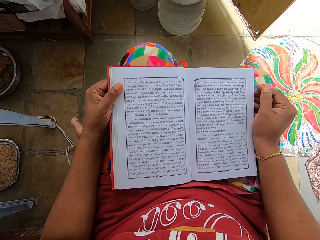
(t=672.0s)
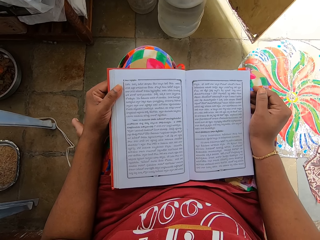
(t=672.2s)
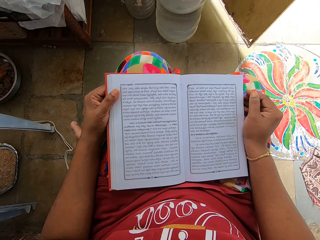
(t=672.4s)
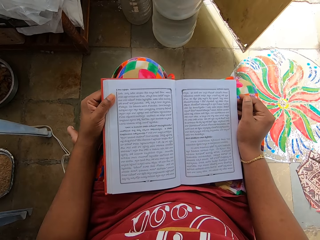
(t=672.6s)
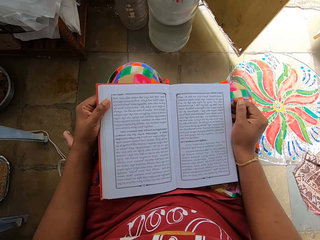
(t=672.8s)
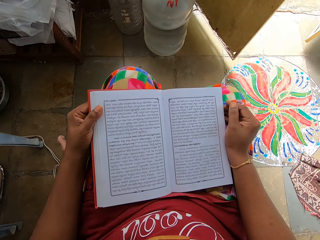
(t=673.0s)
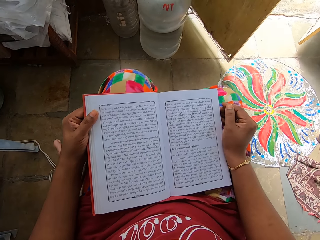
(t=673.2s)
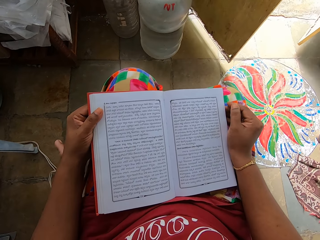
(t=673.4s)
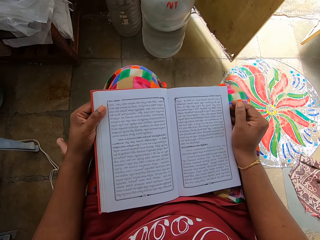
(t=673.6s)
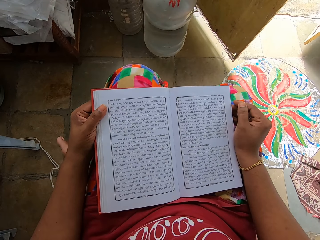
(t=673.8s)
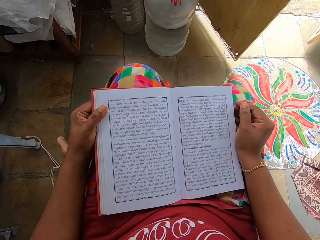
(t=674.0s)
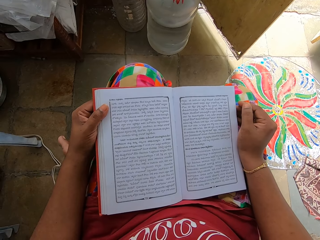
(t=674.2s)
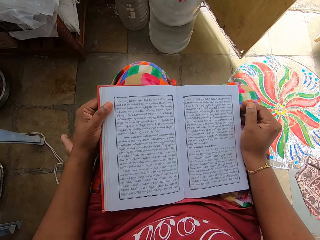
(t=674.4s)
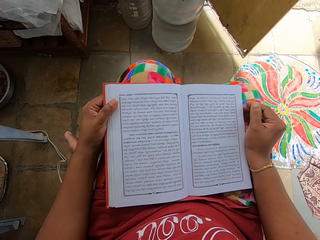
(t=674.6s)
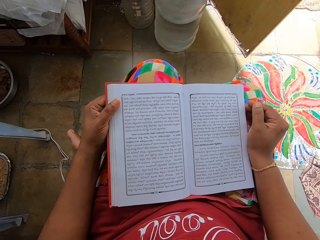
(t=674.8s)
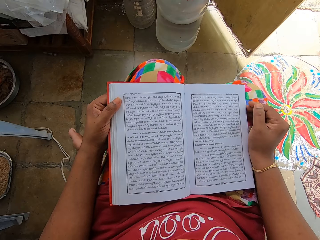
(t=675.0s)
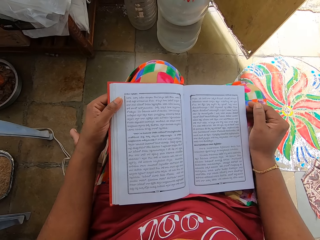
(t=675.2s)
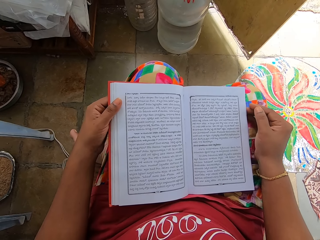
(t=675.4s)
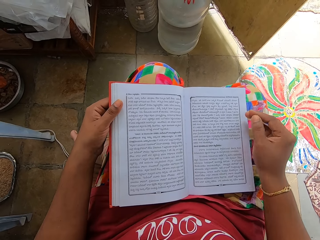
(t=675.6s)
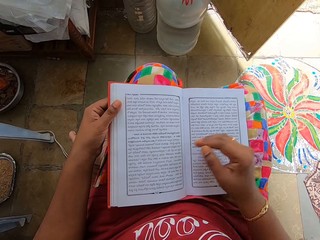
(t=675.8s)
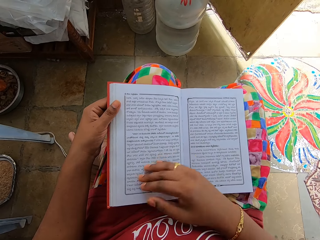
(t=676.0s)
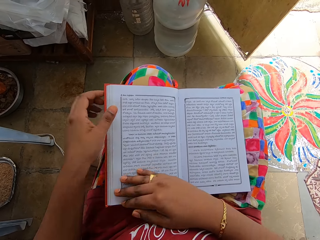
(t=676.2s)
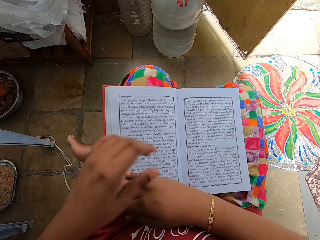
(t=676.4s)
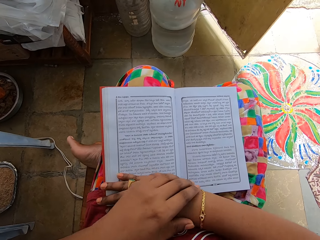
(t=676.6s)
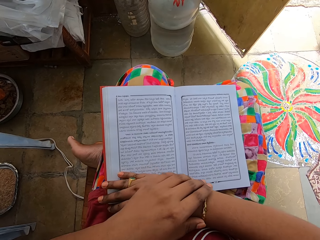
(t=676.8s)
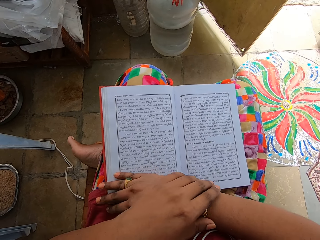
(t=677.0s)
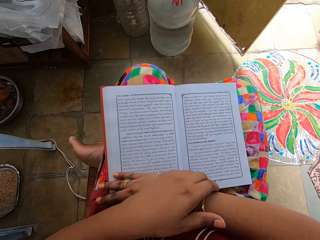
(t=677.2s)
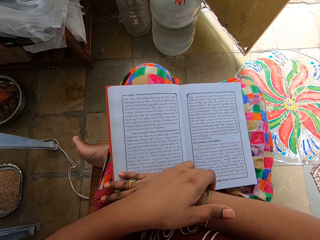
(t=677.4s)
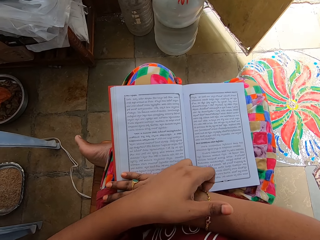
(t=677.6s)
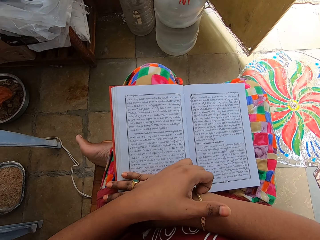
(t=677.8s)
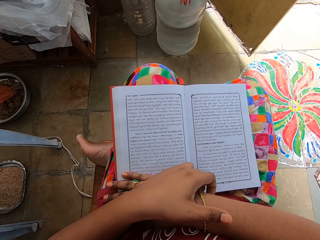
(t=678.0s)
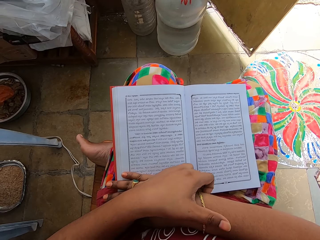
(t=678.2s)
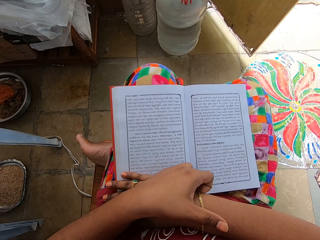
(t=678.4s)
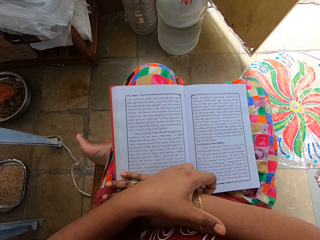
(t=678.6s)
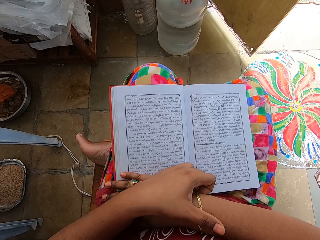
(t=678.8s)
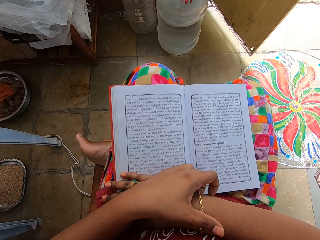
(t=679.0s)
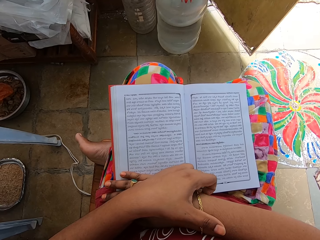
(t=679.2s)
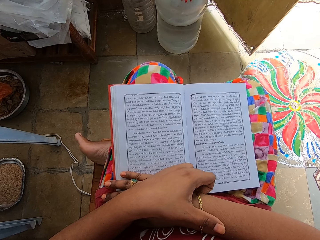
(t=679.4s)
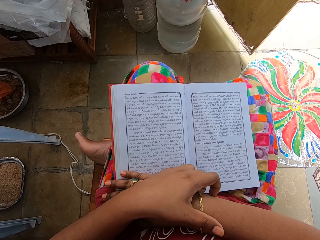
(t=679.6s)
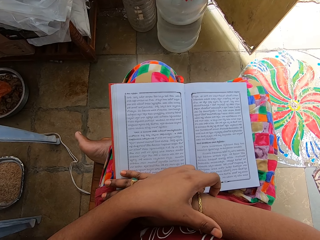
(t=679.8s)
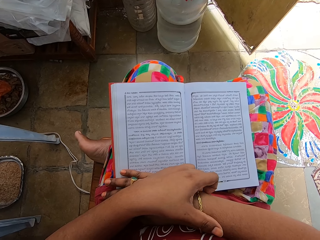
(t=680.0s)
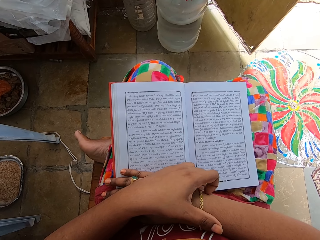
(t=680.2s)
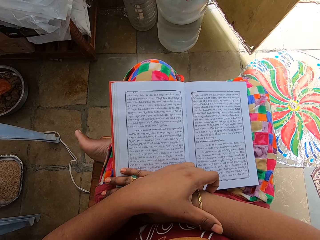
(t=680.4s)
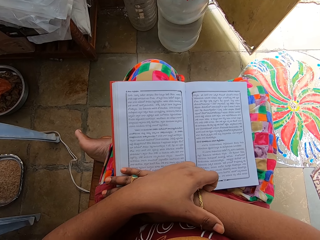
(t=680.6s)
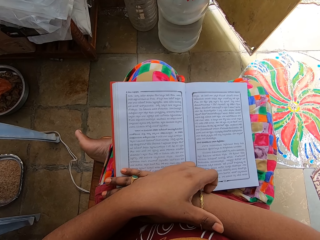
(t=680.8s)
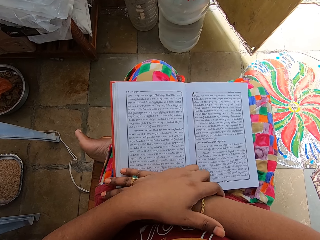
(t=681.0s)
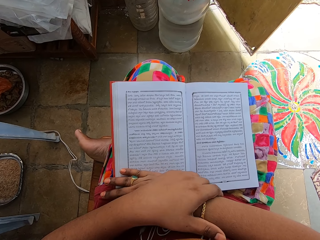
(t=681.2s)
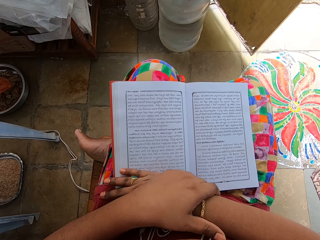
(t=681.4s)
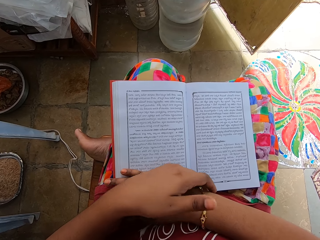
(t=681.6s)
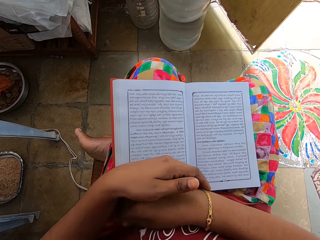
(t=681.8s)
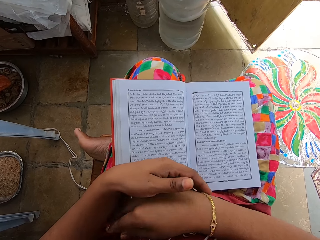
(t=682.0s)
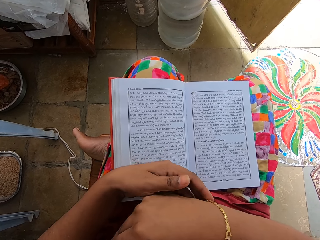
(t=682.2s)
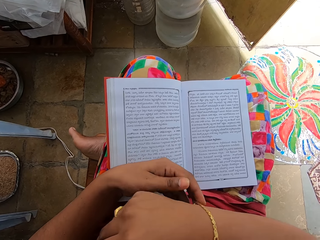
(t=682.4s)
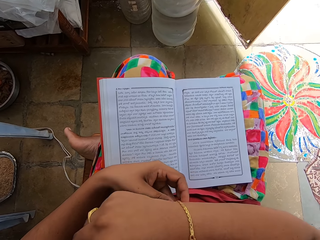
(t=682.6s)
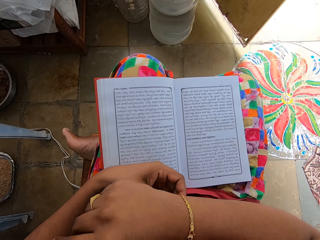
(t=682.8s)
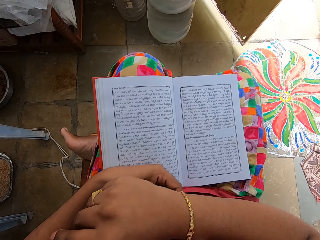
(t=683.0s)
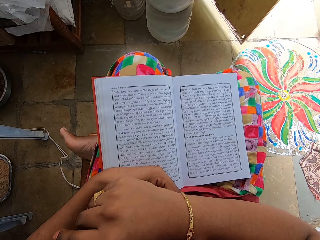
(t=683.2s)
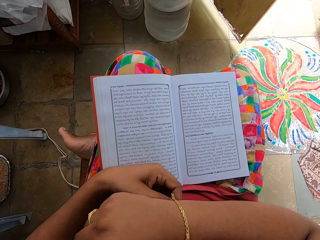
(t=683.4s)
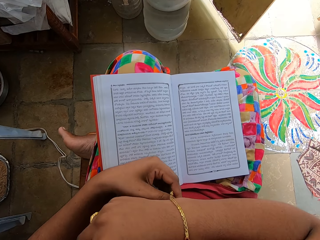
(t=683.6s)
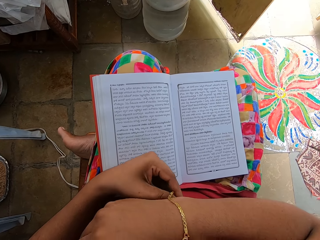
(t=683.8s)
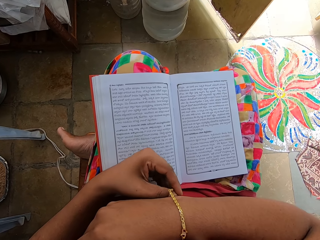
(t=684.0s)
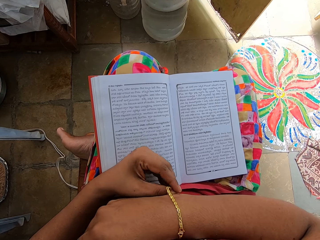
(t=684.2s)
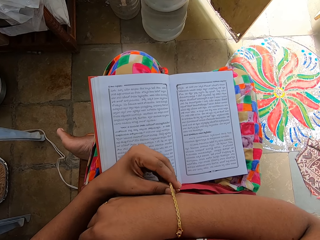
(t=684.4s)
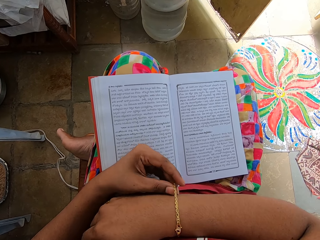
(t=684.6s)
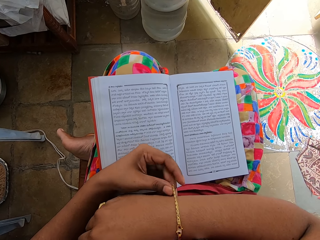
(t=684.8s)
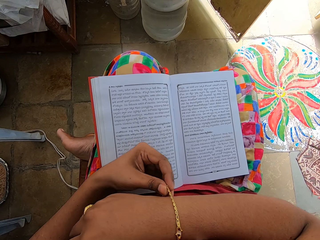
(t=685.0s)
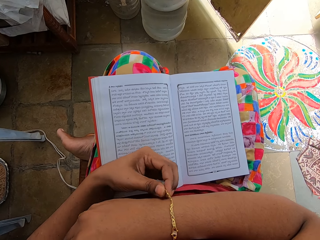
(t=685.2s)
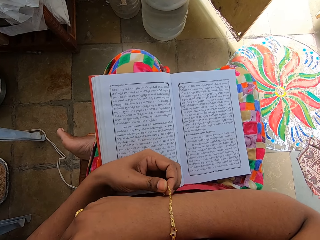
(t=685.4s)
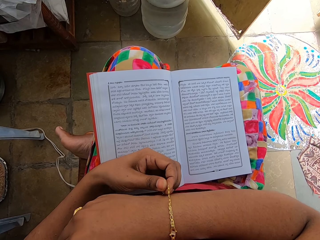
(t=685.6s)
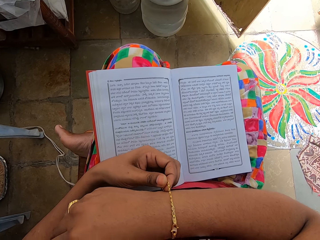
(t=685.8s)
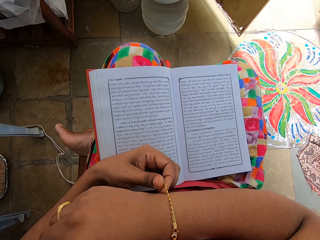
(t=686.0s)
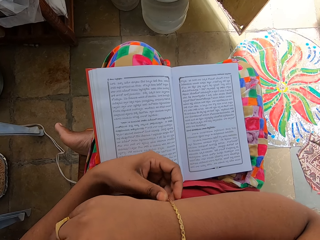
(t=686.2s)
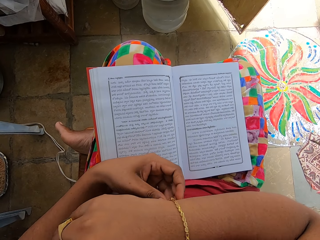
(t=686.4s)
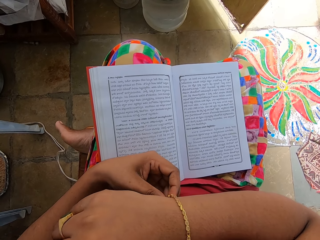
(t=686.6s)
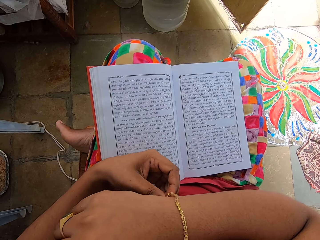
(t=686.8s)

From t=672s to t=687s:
The camera wearer holds the bracelet. They scratch the right hand. They hold the bracelet. They adjust the bracelet.

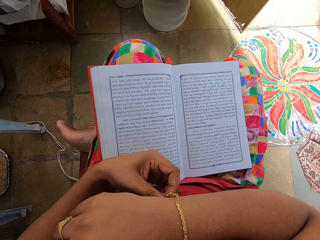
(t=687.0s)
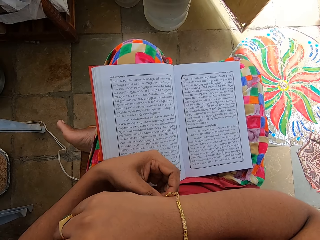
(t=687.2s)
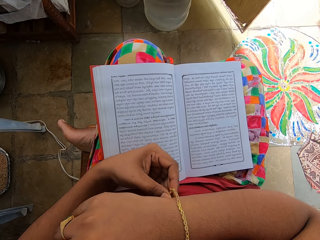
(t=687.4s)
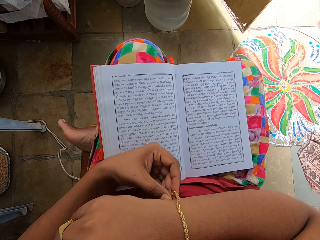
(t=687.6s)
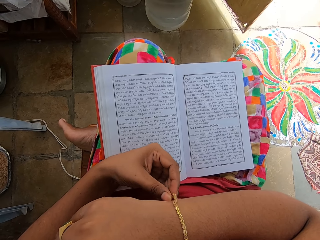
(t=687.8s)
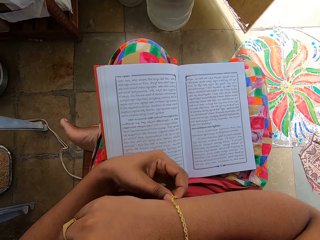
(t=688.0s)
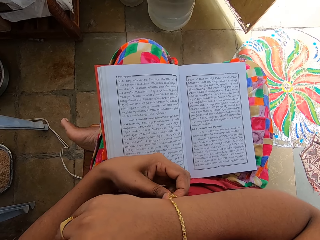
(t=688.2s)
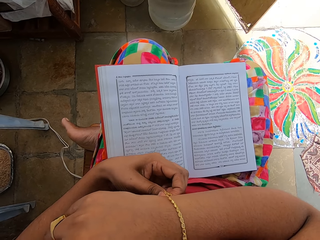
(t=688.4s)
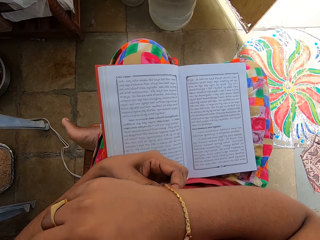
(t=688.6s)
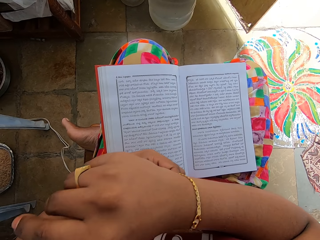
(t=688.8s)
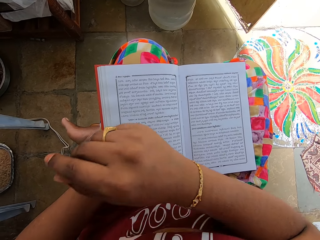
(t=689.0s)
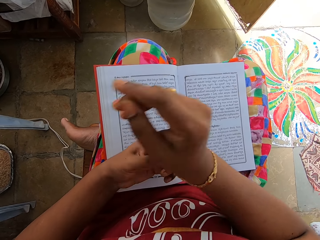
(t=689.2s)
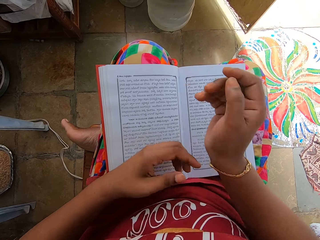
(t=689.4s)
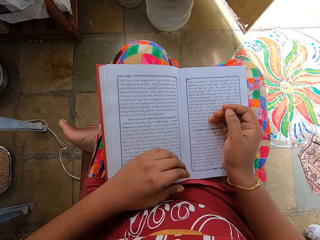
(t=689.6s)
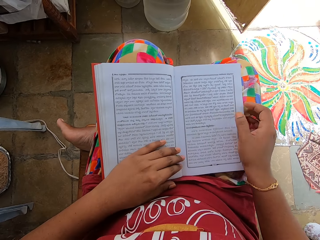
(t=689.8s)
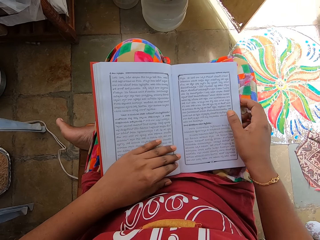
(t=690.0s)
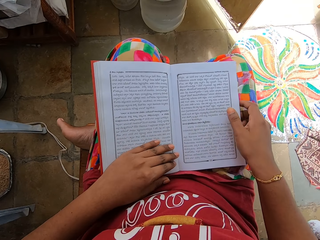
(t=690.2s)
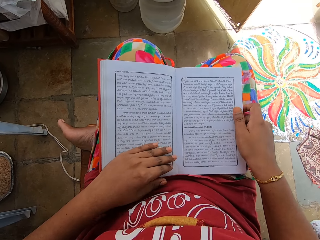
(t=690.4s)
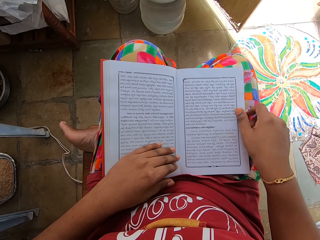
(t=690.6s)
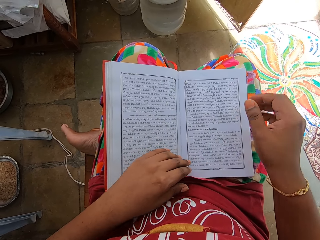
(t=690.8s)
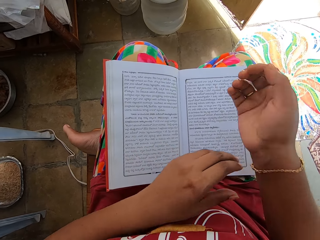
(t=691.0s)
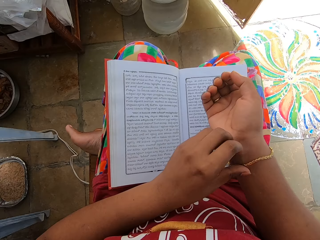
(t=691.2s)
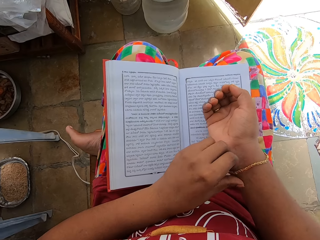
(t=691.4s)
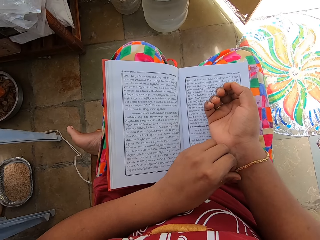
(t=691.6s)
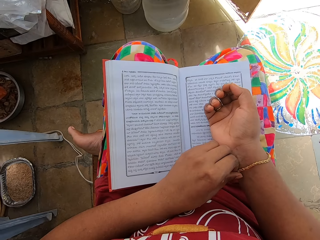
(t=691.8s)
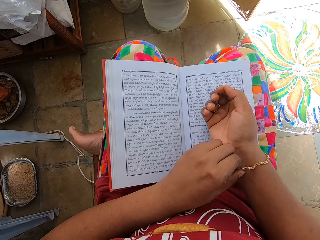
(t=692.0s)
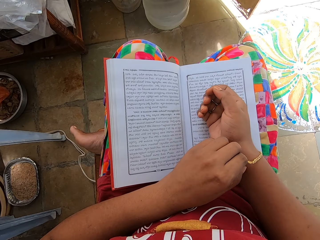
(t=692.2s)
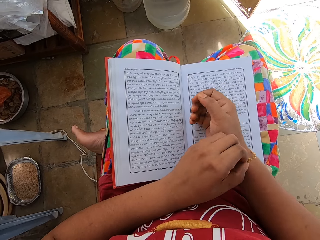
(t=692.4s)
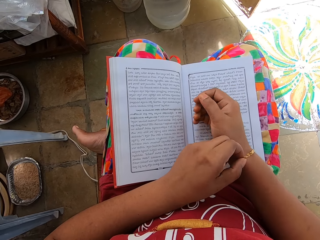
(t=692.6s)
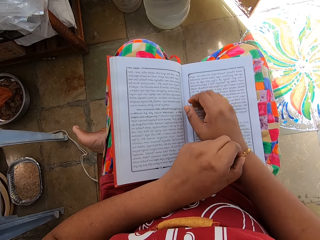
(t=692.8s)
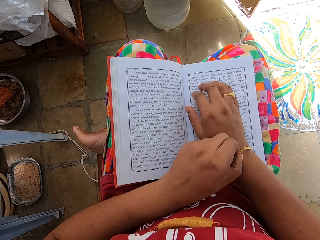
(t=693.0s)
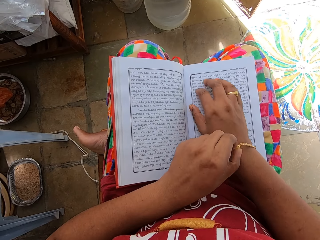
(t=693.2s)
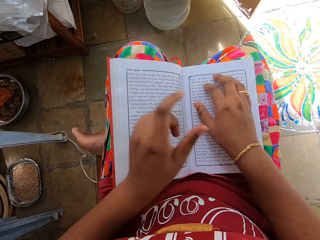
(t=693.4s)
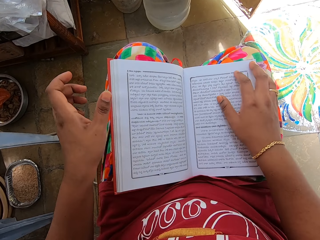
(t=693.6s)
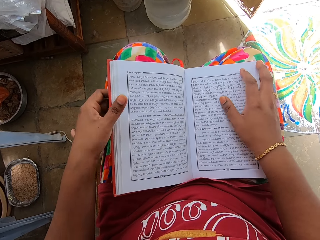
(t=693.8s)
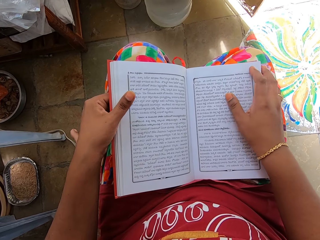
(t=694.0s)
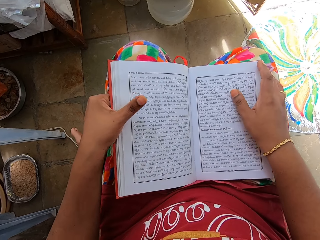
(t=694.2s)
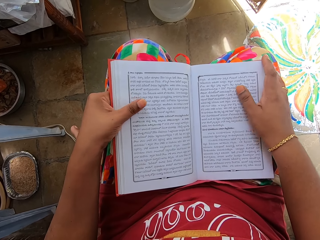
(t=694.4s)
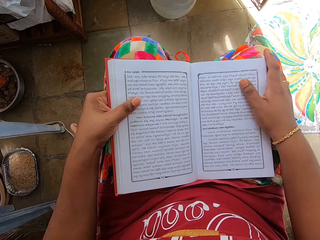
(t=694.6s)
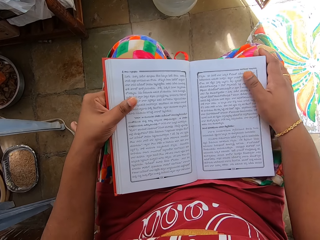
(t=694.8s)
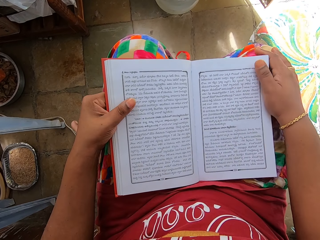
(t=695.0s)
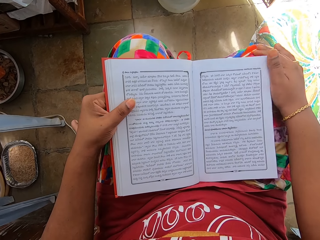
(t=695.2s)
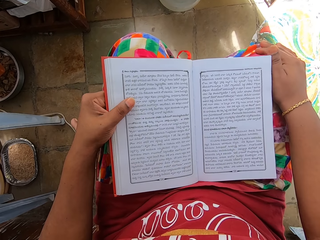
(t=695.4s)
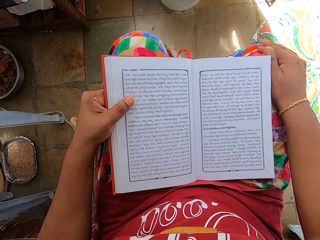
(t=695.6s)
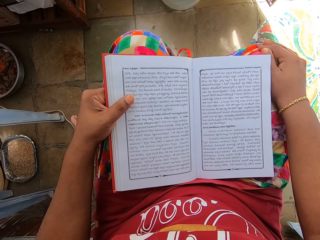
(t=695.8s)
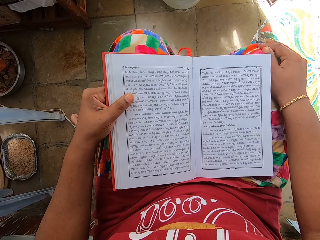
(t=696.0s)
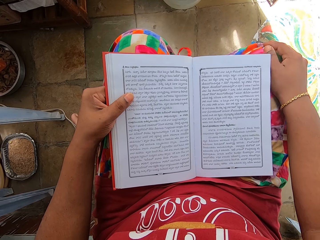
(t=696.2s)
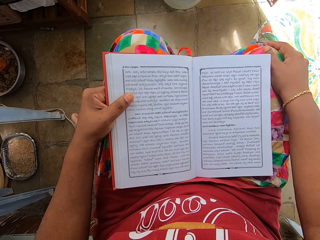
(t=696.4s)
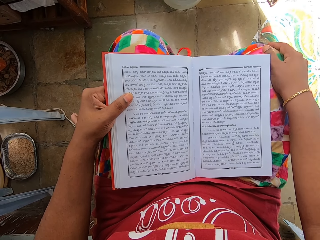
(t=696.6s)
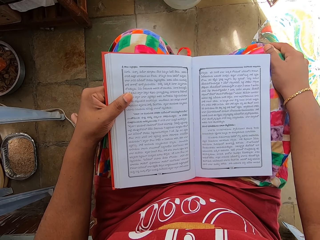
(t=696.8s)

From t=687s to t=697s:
The camera wearer holds the book. They hold the bracelet. They hold the book.
